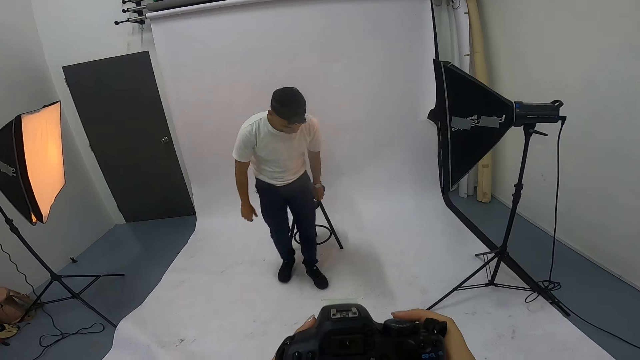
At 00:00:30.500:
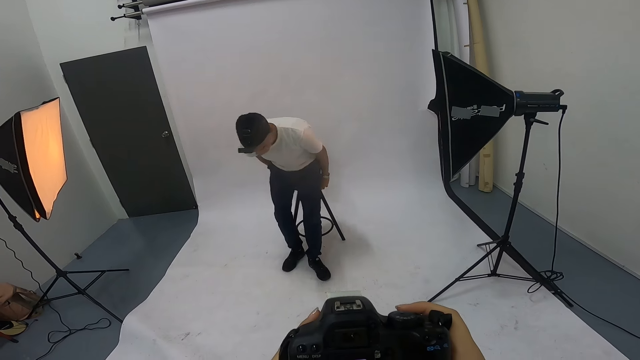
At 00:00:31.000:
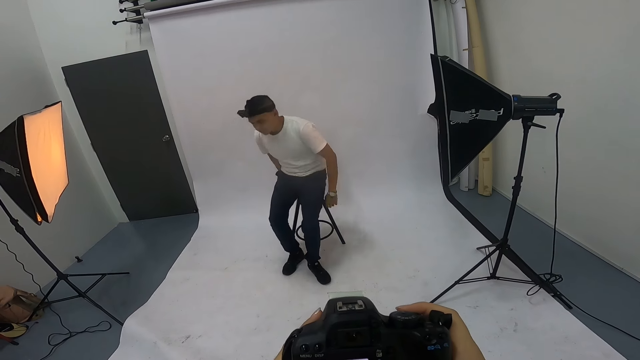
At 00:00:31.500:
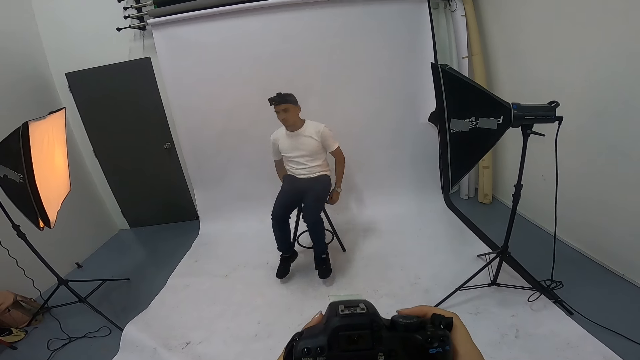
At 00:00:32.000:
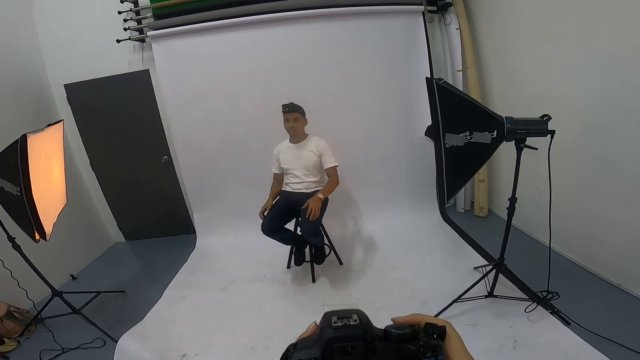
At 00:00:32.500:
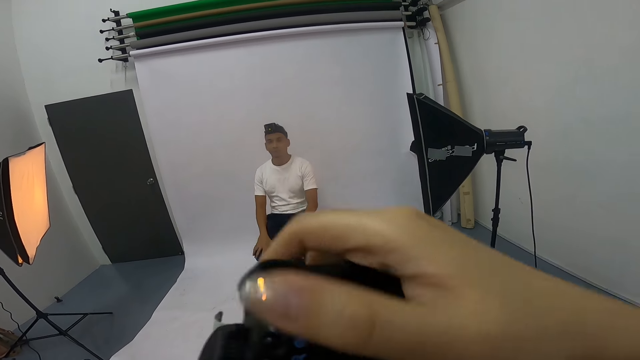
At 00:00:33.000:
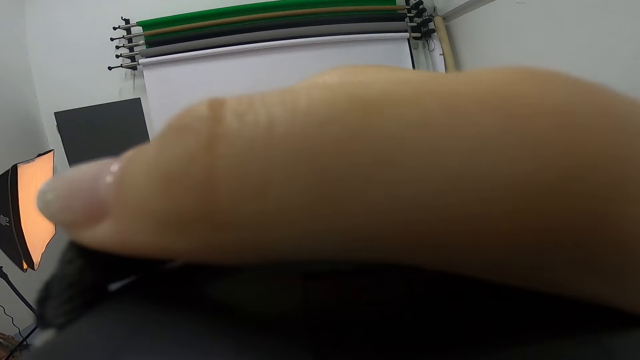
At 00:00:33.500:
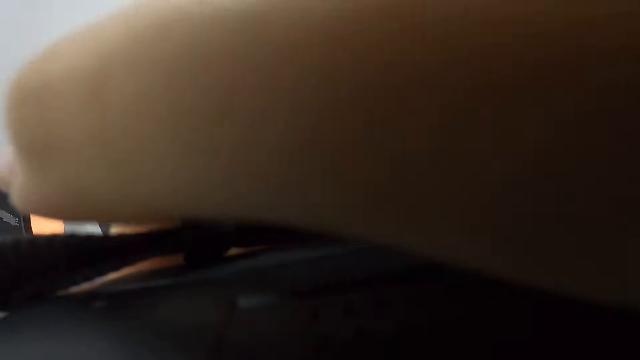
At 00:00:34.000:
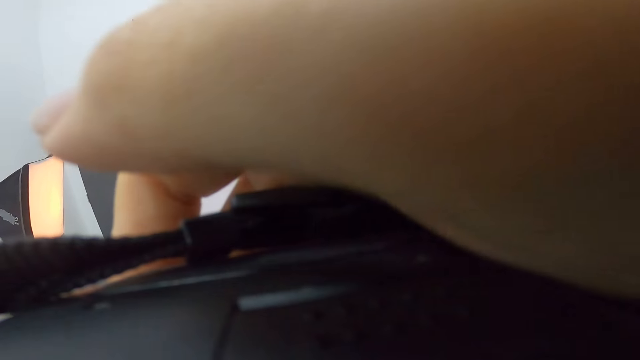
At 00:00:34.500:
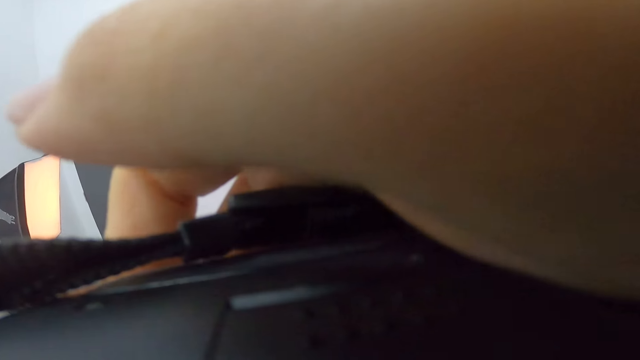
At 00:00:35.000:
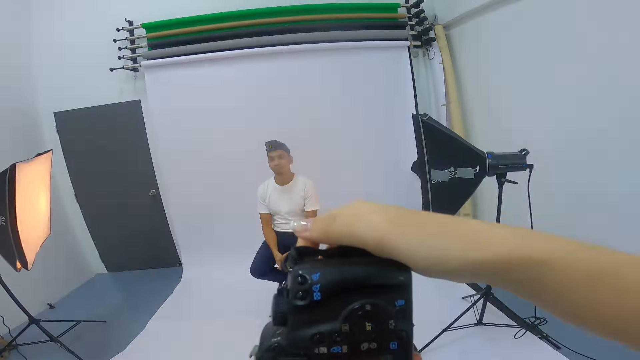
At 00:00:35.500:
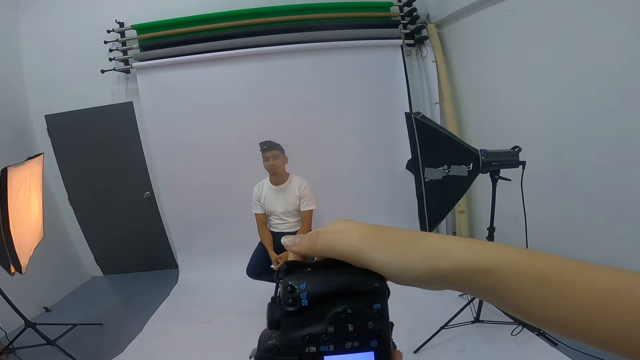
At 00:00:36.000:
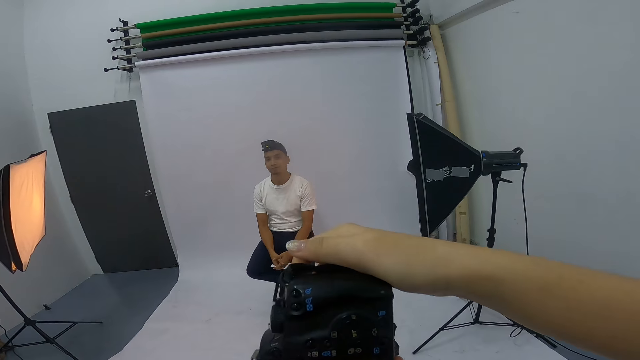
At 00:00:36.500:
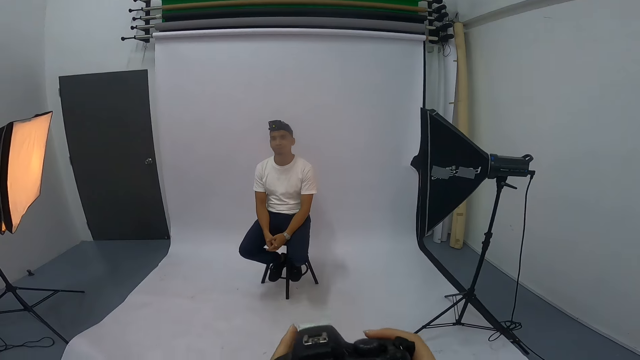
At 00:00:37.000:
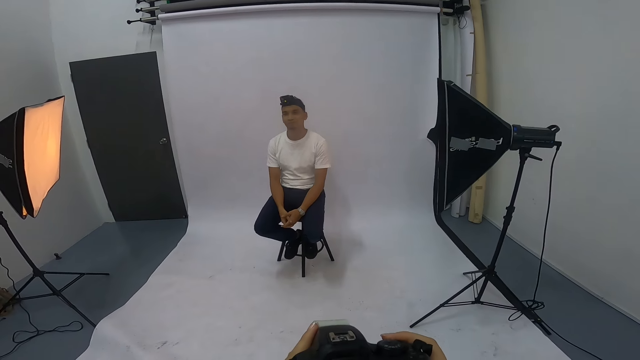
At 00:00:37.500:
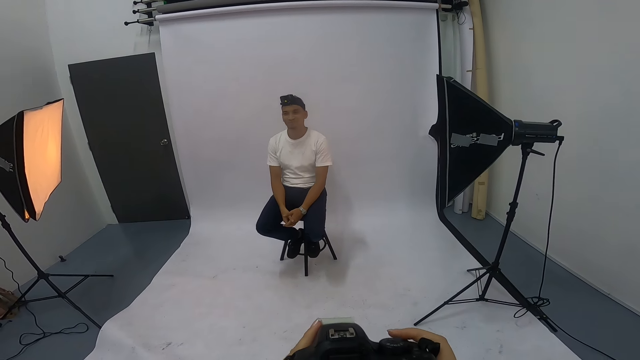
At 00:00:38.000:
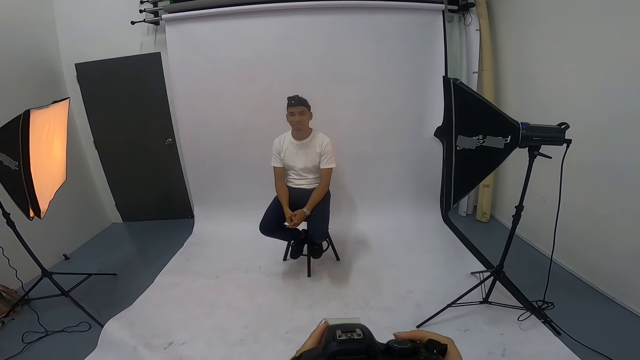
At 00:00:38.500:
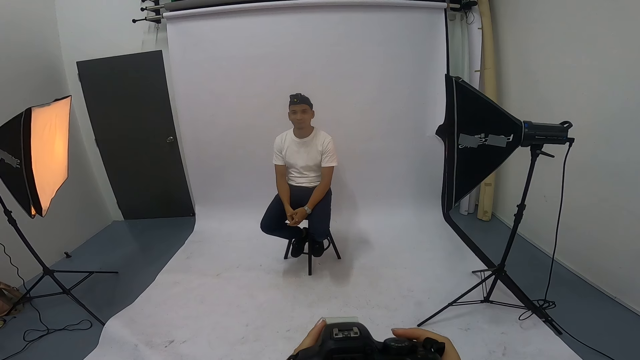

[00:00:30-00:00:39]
A man sits. He puts his feet on a stool footrest. The camera wearer takes a photo of the man. They talk. They lower the camera.

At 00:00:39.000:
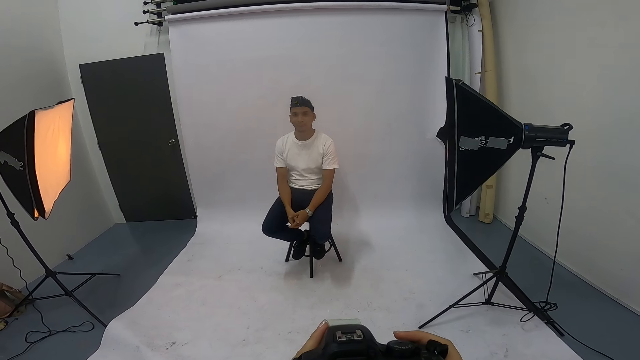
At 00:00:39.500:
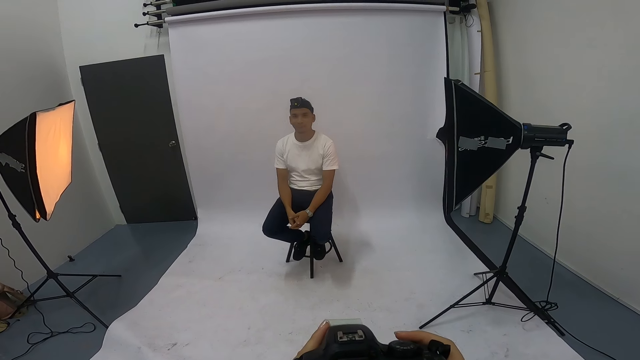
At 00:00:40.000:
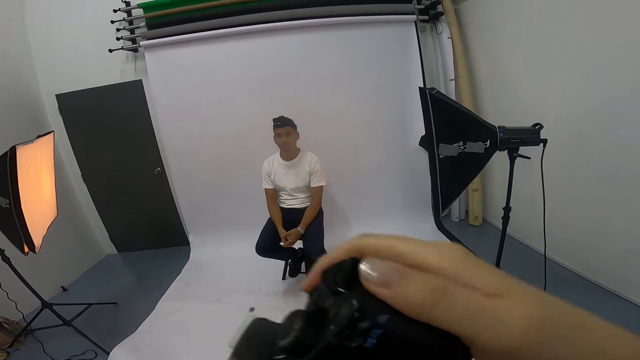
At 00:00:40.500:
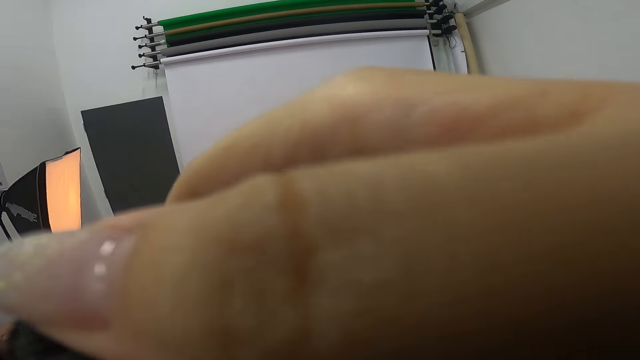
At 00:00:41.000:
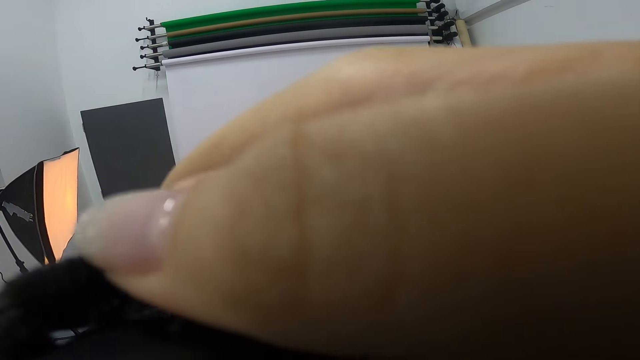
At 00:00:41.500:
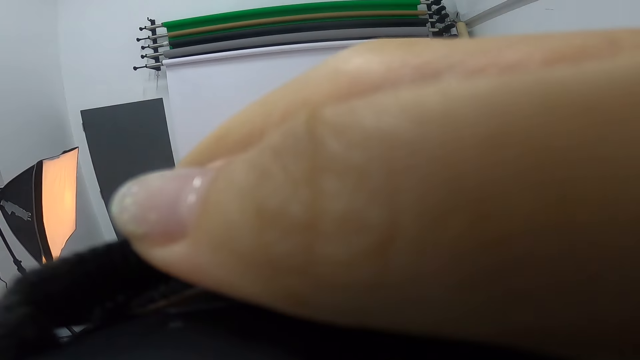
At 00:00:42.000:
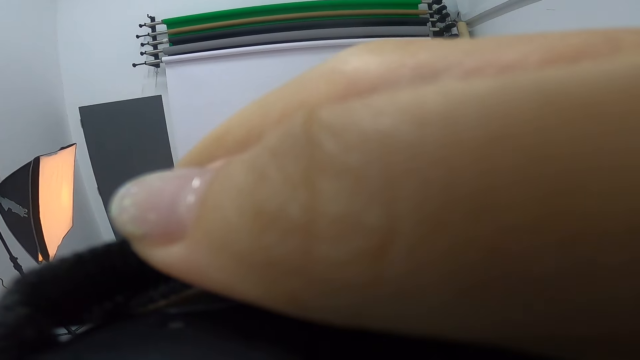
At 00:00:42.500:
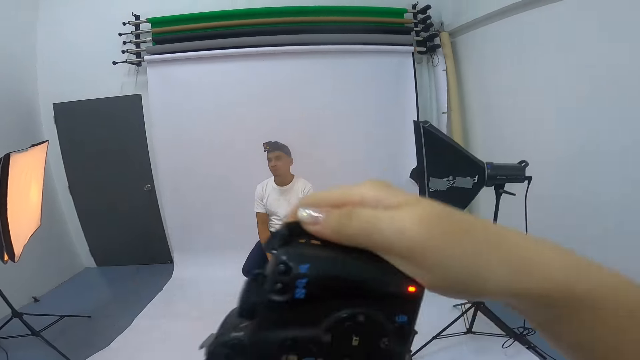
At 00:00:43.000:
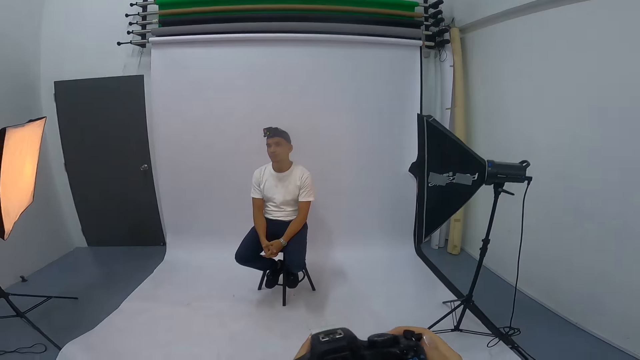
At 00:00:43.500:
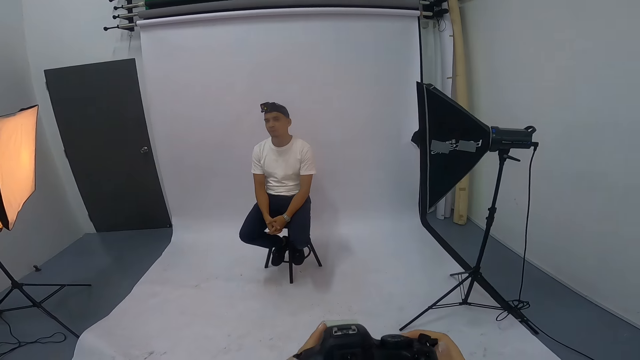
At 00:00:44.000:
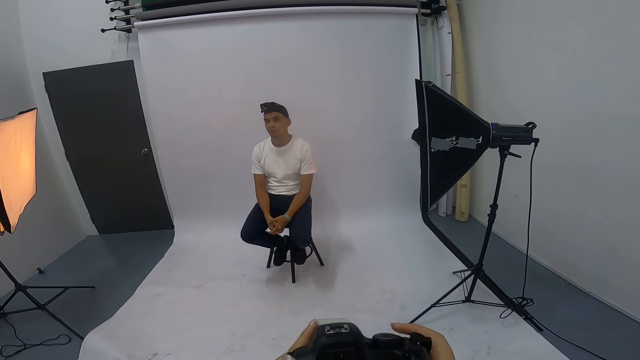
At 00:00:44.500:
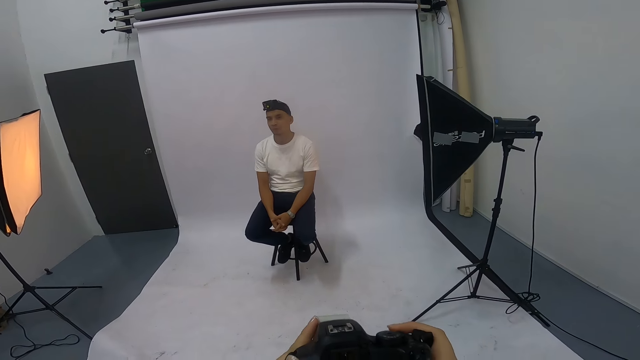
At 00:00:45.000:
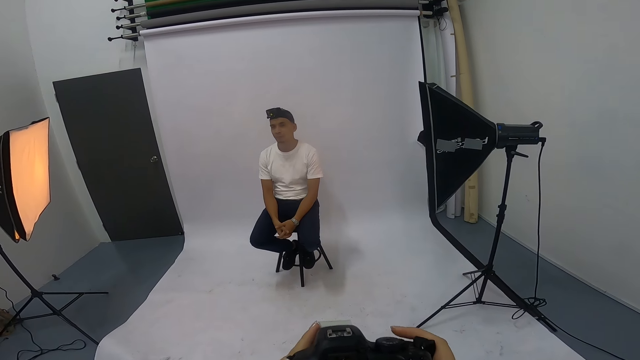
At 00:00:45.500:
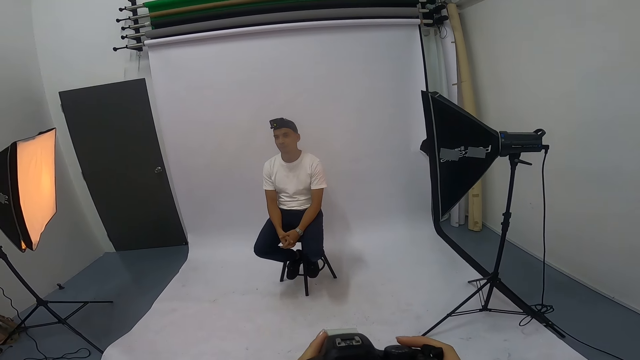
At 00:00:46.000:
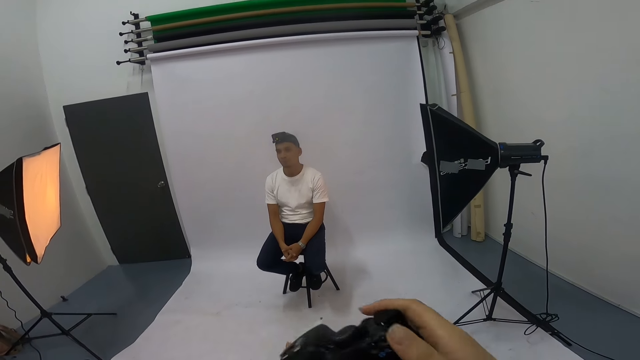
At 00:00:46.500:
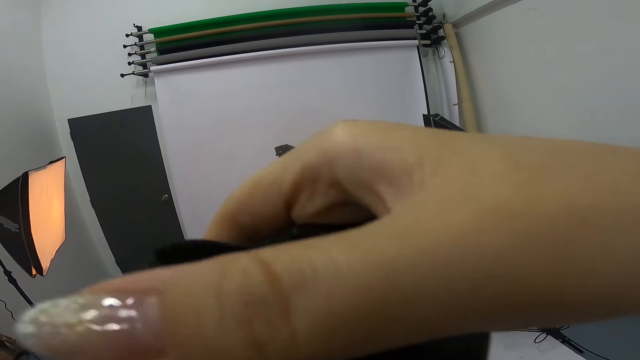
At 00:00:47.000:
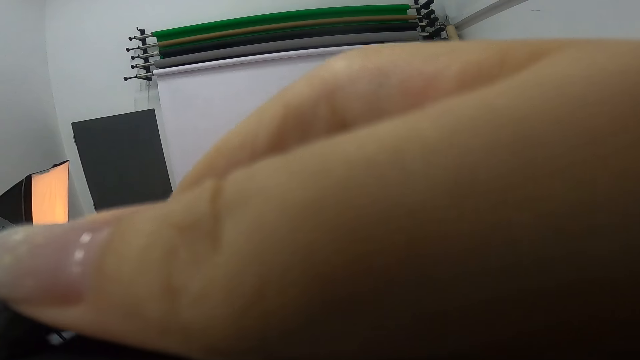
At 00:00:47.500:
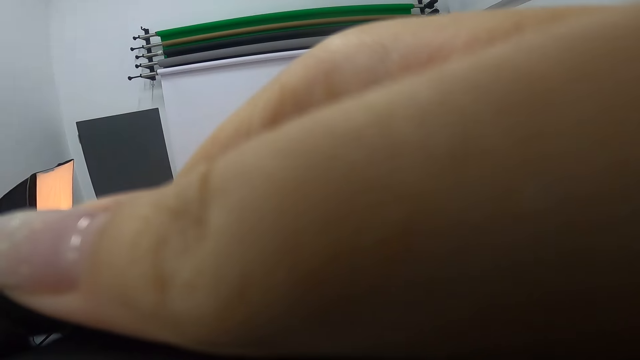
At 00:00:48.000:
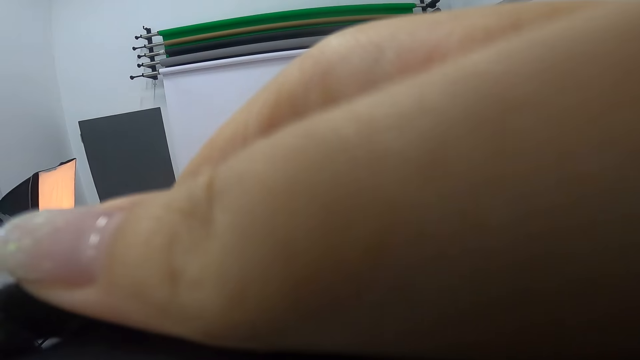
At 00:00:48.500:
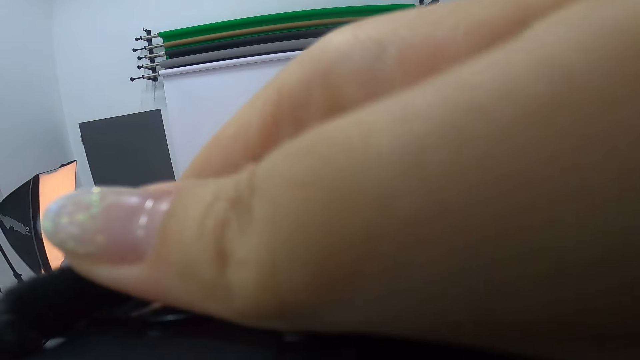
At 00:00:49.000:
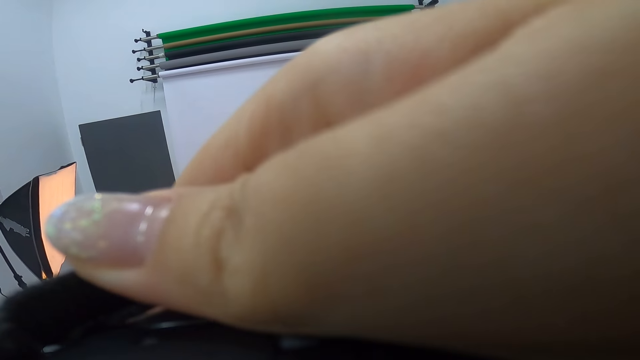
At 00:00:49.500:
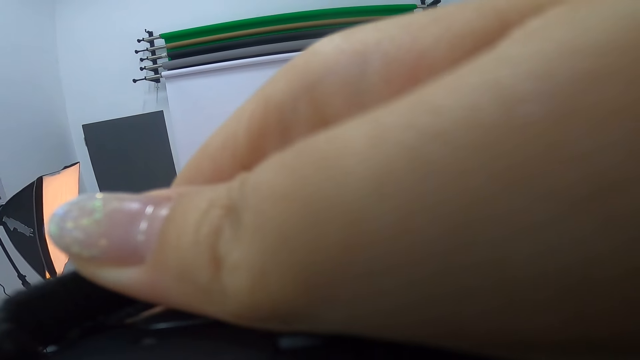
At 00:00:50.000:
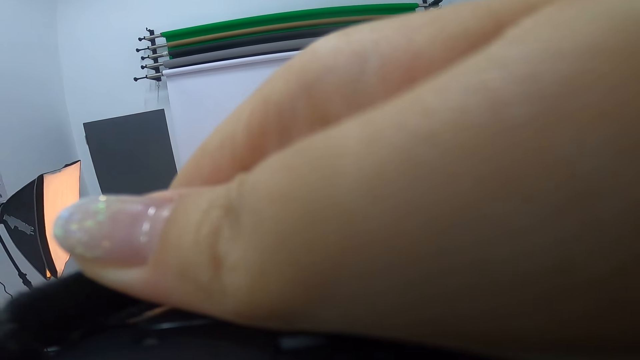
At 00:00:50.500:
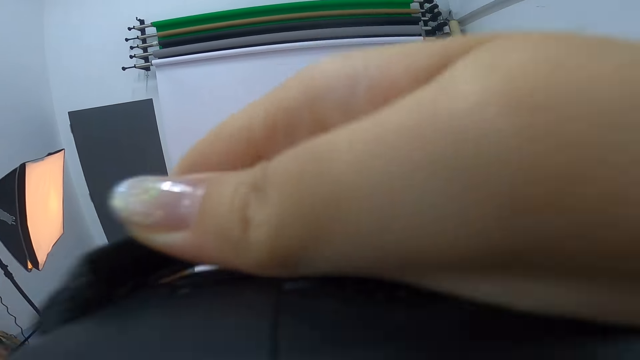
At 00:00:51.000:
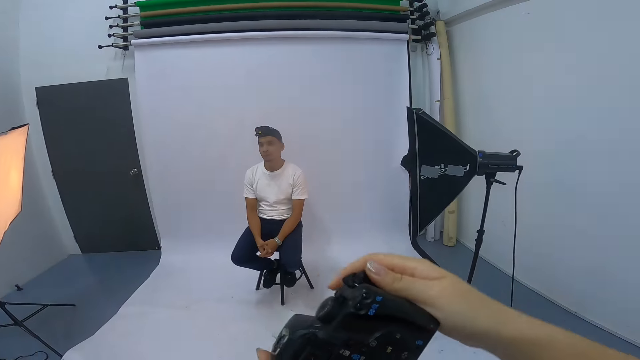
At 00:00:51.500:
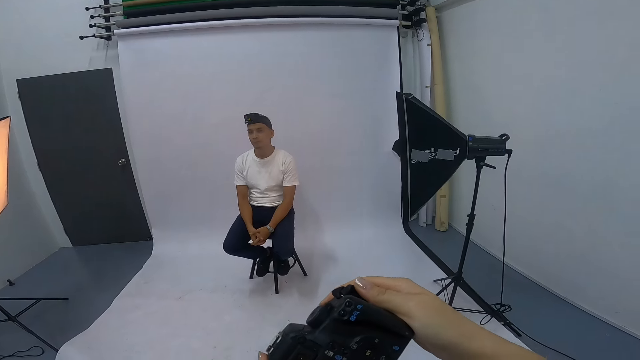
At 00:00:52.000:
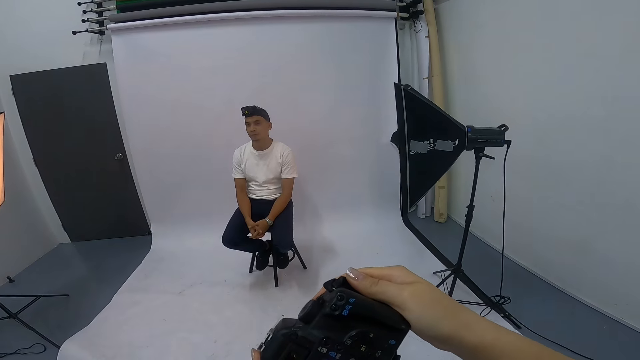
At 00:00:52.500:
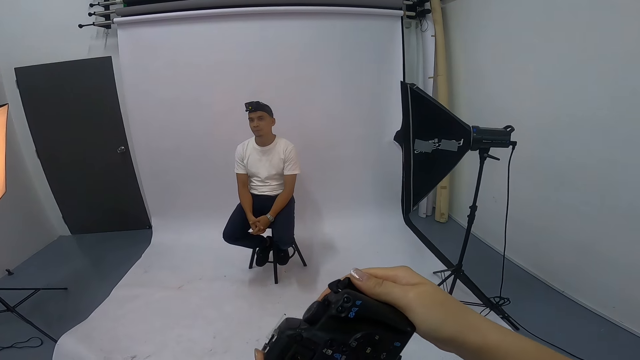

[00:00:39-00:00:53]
The camera wearer lifts the camera. They take a photo of a man. They lower the camera. They talk. They lift the camera. They take a photo of the man. They lower the camera. They look at the camera.
